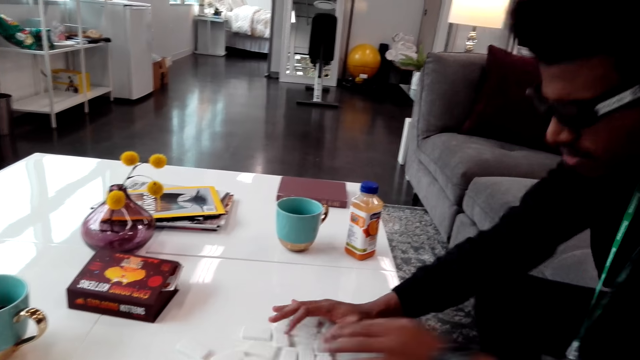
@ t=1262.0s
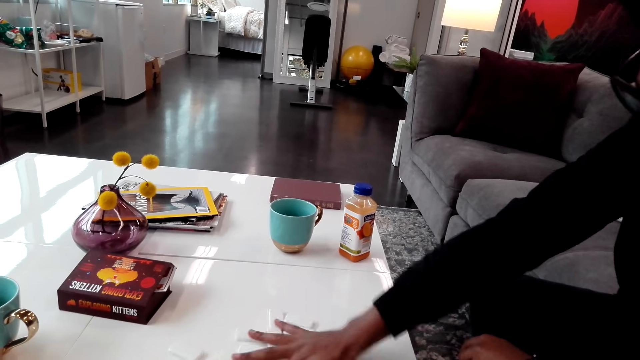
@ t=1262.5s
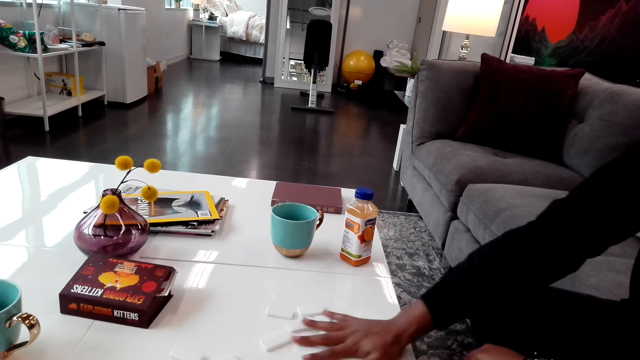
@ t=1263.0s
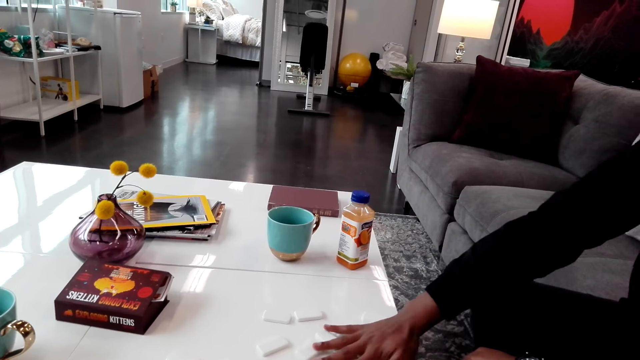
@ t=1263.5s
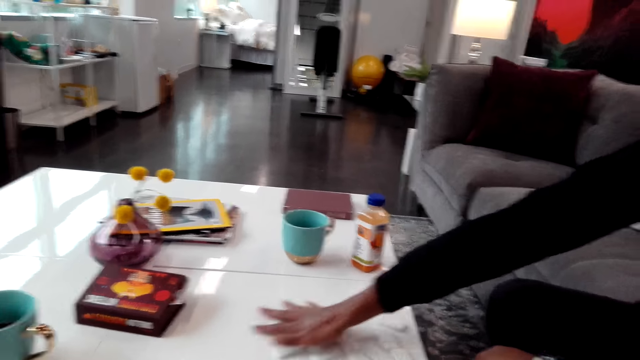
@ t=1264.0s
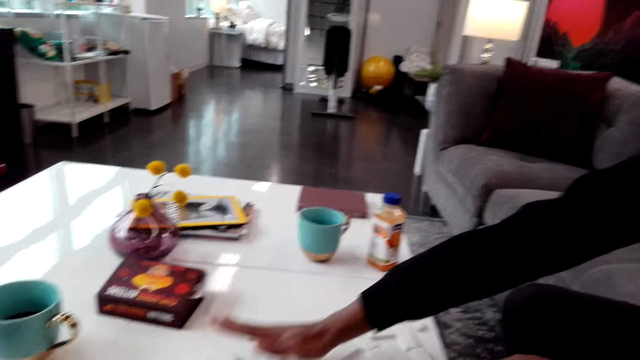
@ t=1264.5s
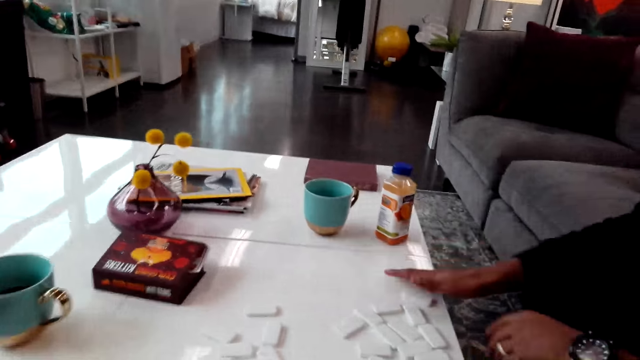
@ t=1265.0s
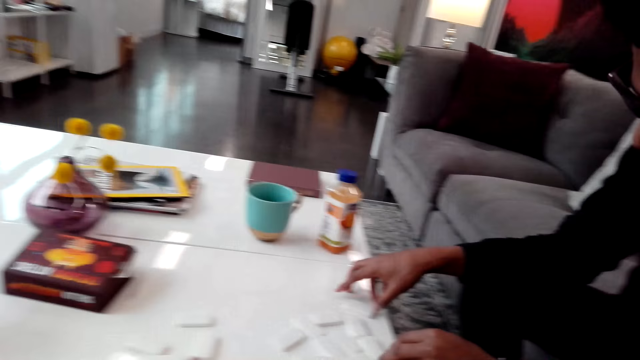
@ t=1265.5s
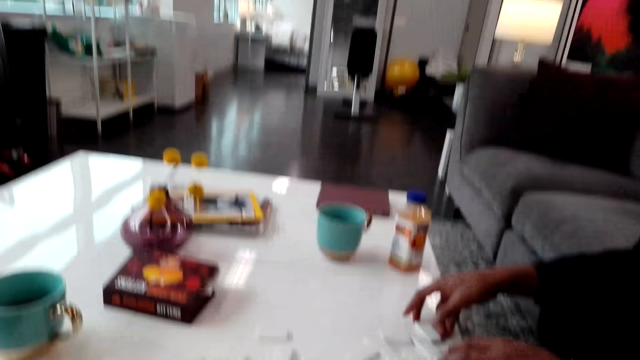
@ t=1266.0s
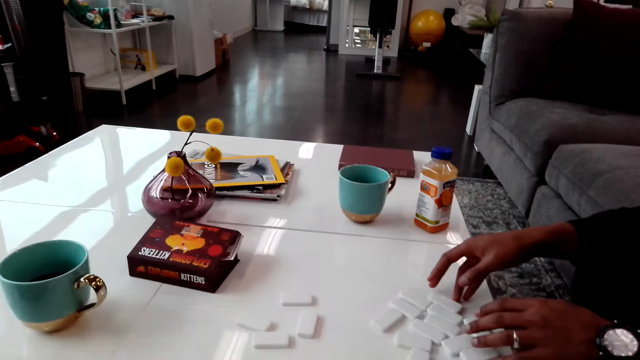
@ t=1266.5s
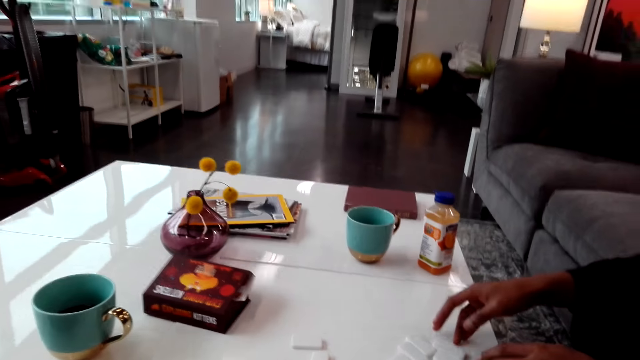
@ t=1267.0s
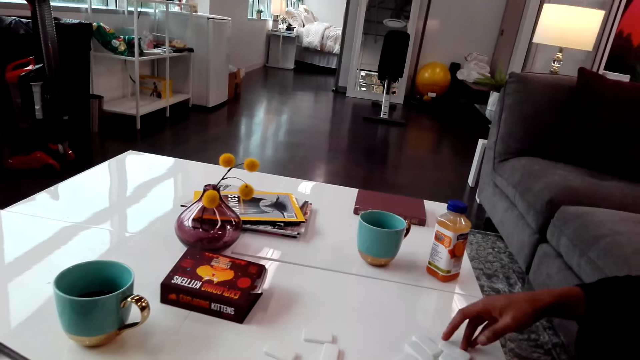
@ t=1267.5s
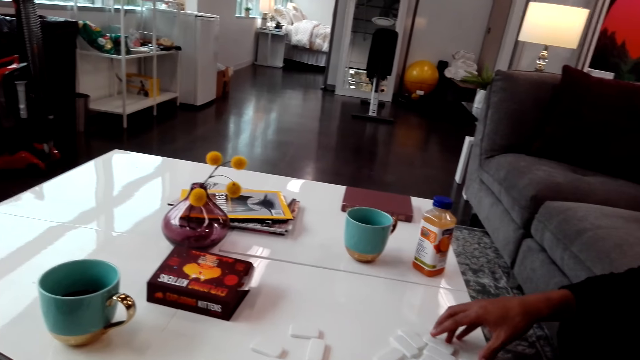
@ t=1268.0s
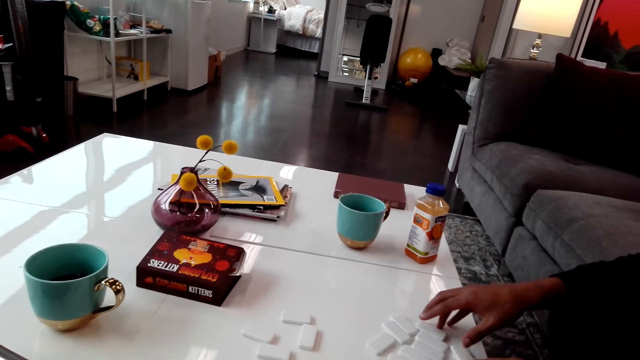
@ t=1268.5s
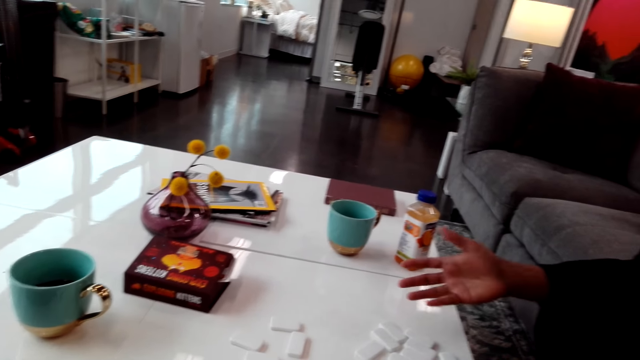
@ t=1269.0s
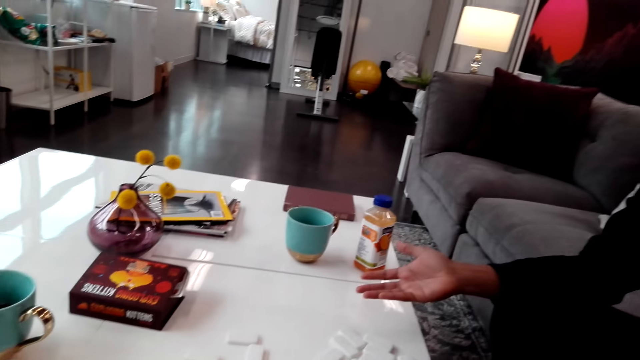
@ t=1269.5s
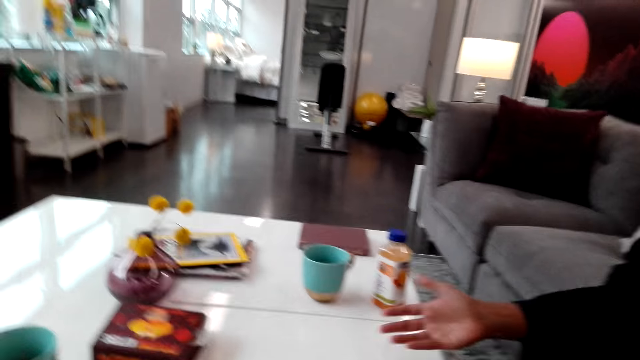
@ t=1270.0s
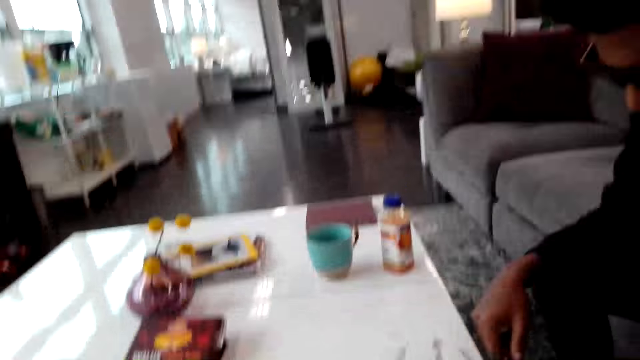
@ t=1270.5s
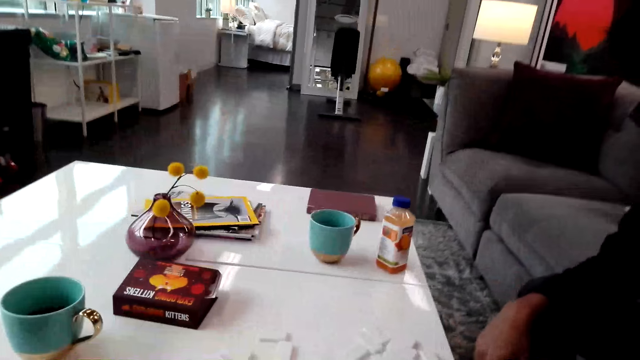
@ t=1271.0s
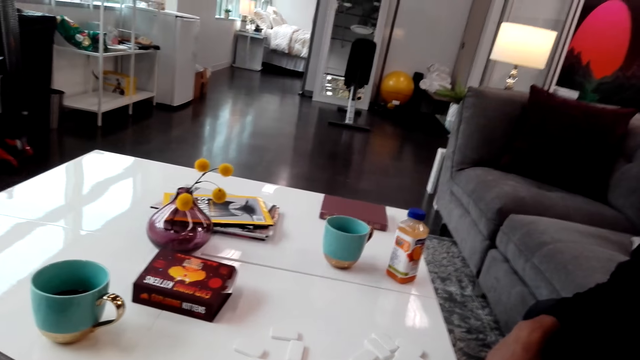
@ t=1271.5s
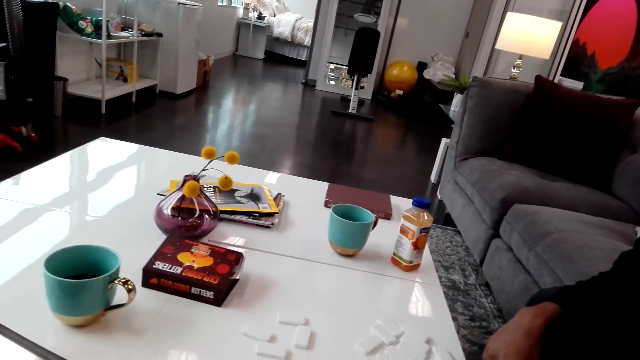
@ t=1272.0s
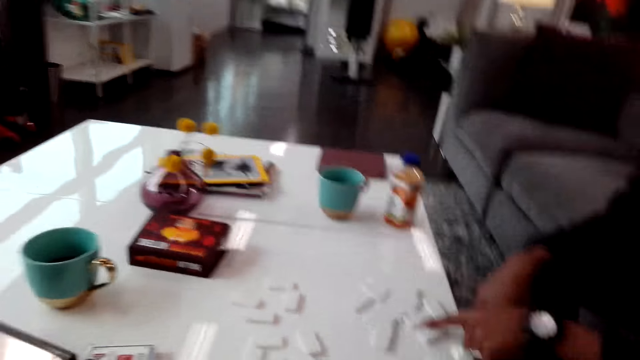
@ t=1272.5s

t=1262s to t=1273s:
A man moves the hand. The camera wearer looks around.

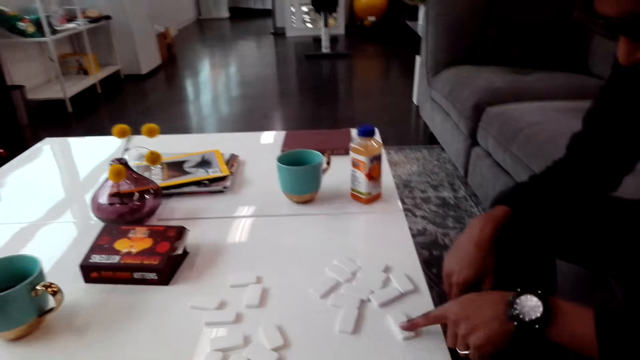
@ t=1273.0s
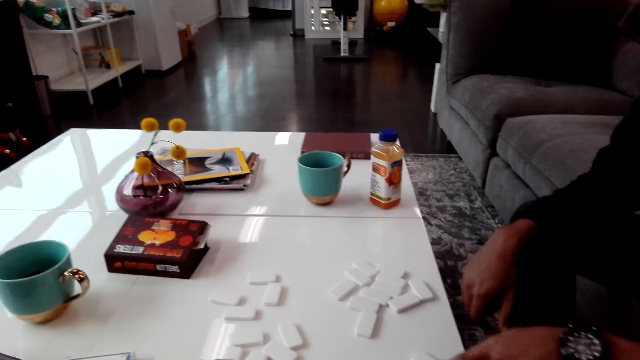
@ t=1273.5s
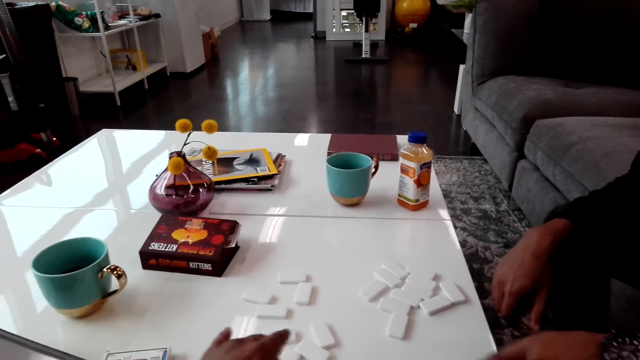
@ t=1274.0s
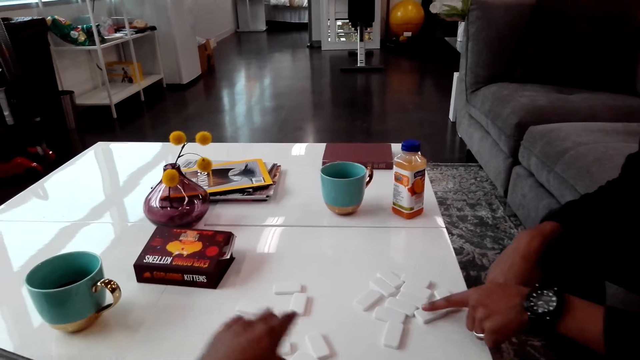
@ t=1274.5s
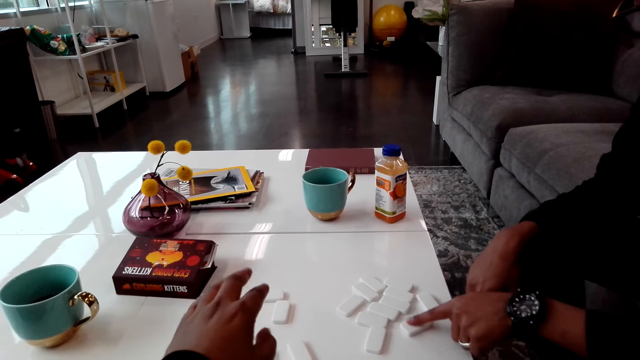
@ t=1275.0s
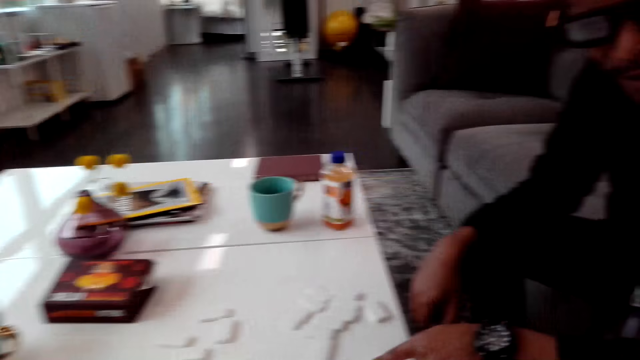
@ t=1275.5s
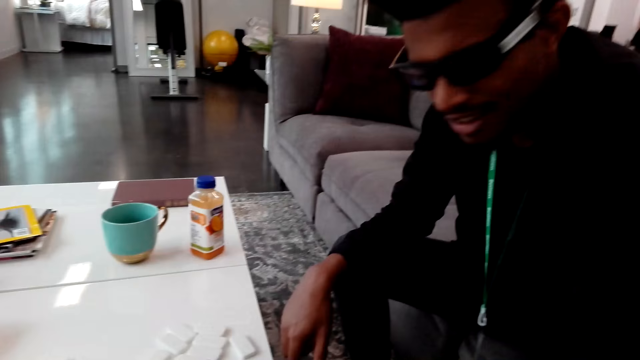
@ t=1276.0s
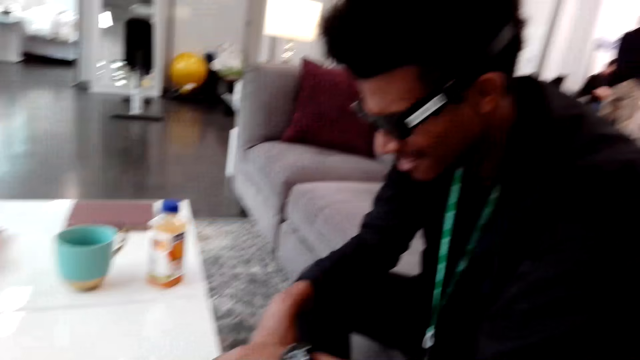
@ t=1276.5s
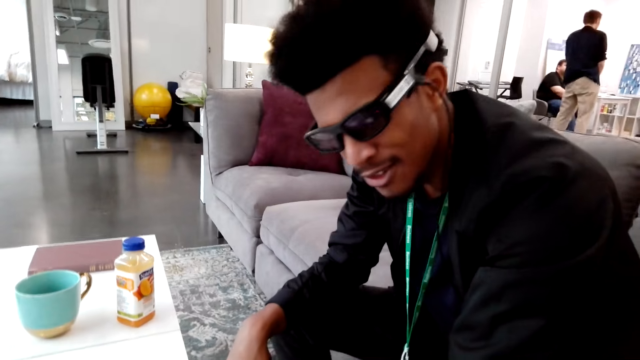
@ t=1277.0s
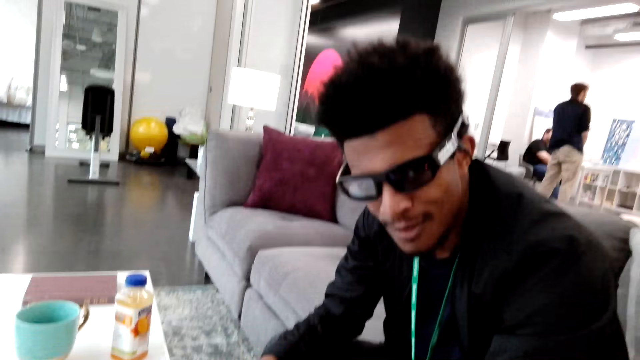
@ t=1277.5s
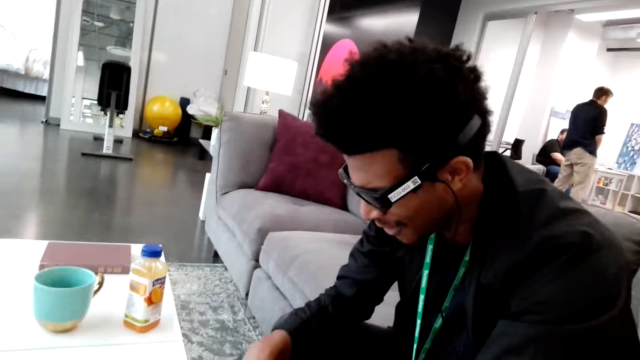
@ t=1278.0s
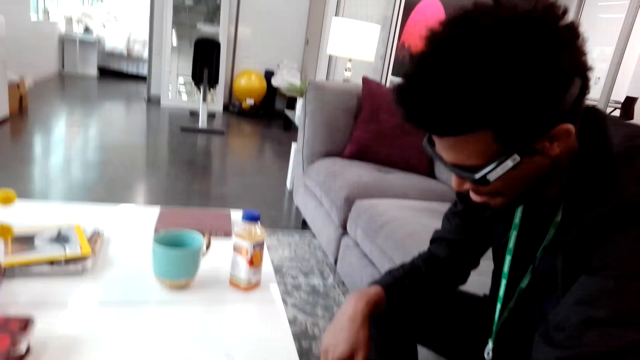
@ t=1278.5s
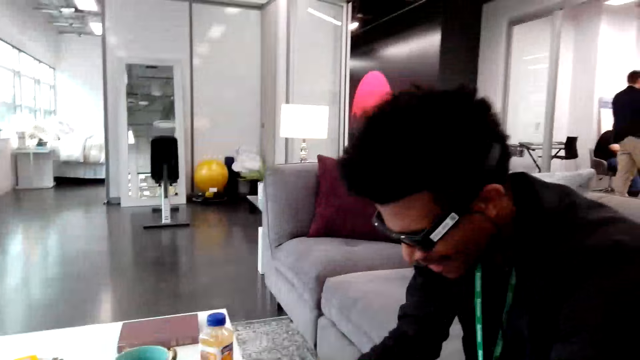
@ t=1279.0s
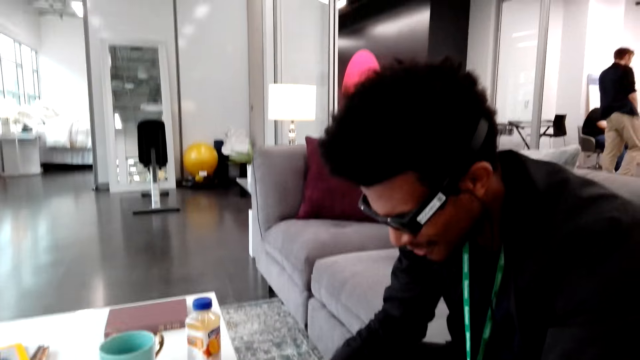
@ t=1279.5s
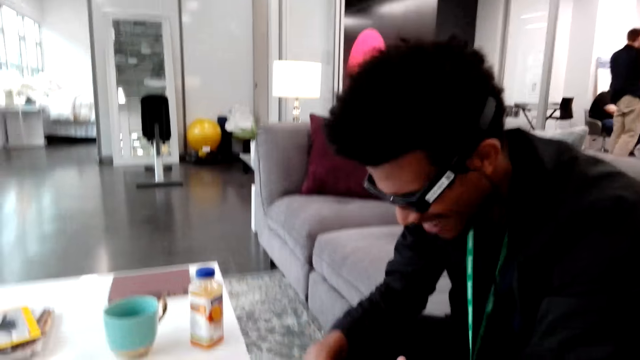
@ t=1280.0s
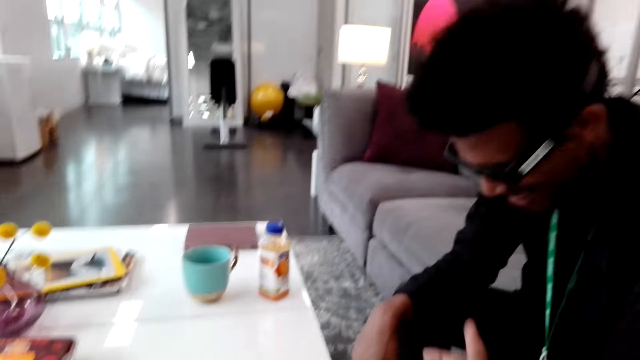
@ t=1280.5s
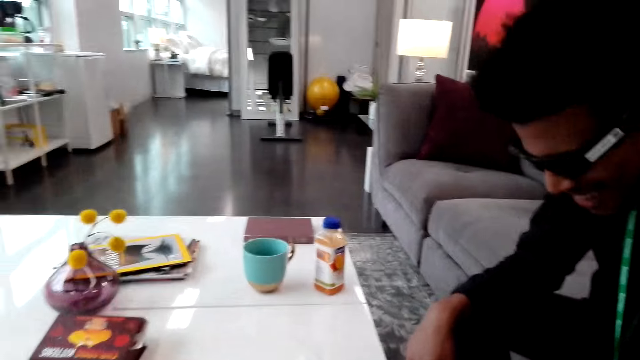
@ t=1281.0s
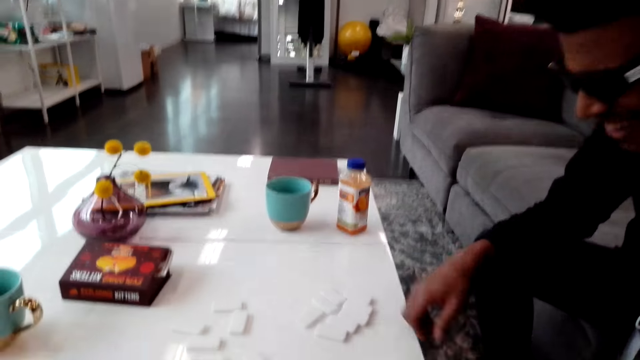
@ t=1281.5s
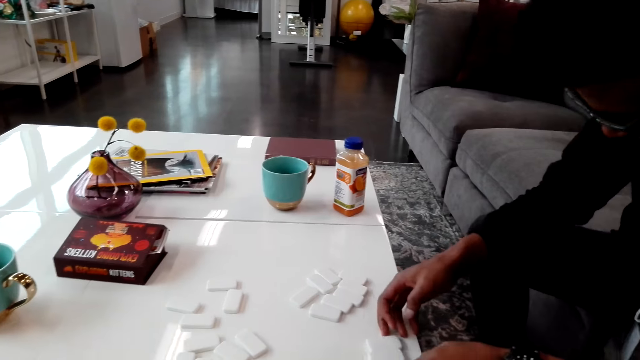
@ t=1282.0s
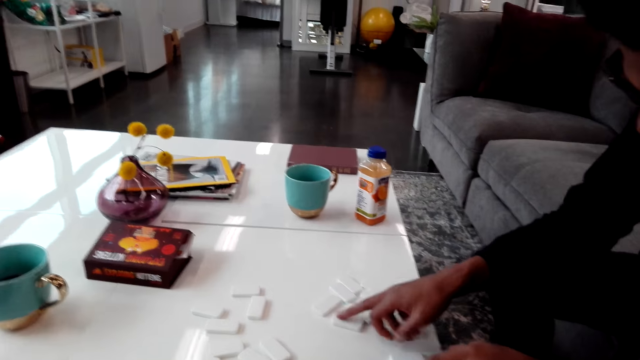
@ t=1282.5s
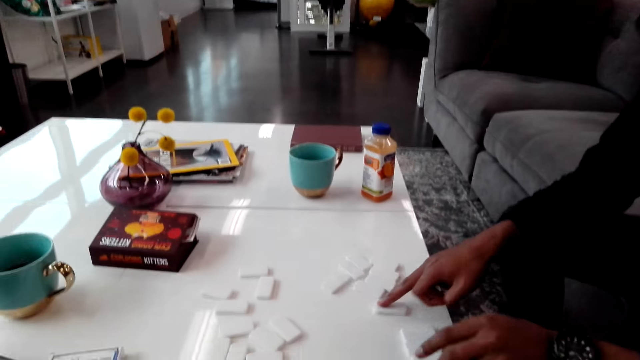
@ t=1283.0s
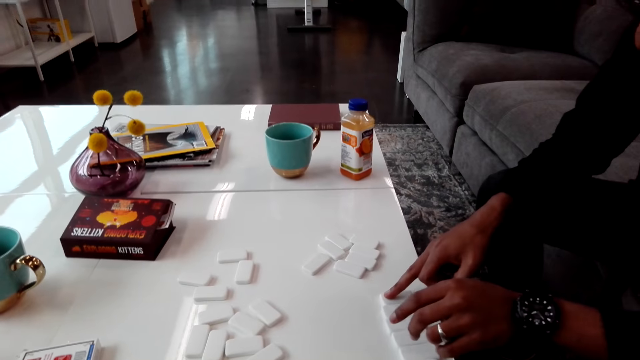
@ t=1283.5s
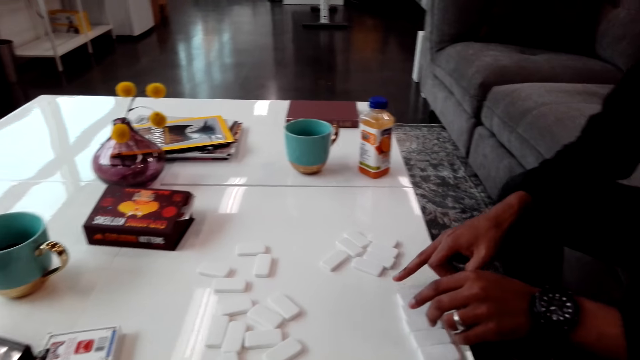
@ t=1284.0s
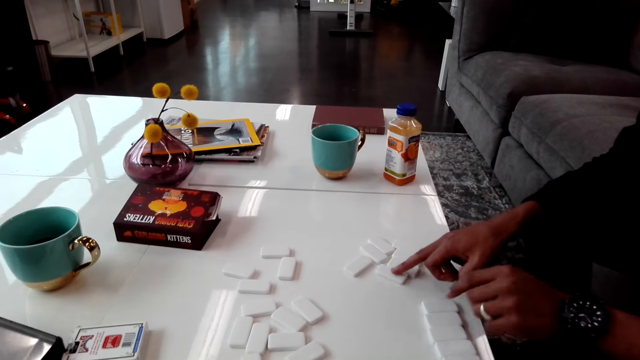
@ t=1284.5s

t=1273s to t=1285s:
A man moves dice on a table and points at the dominoes. The camera wearer spreads the dominoes. The man arranges the dominoes.
